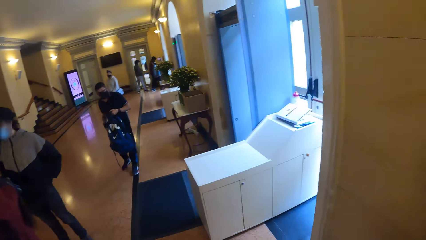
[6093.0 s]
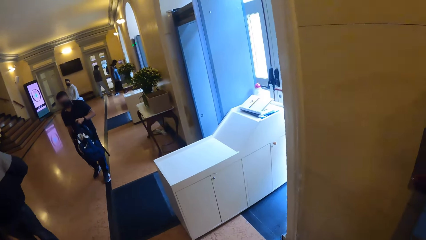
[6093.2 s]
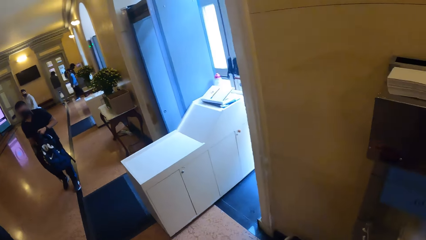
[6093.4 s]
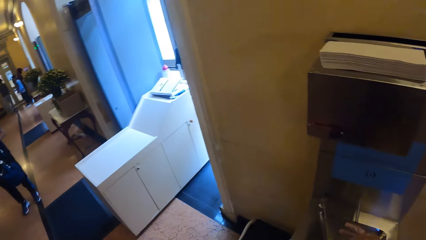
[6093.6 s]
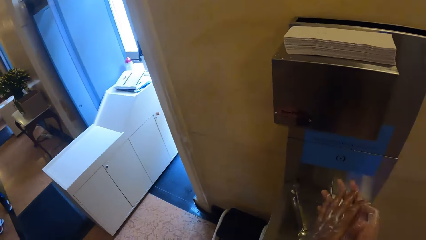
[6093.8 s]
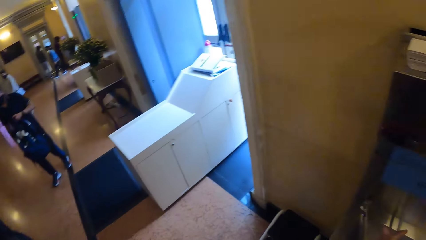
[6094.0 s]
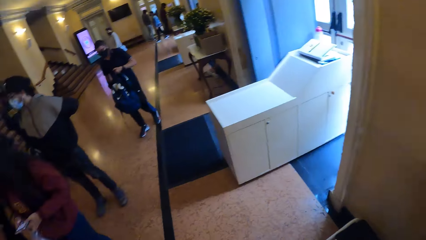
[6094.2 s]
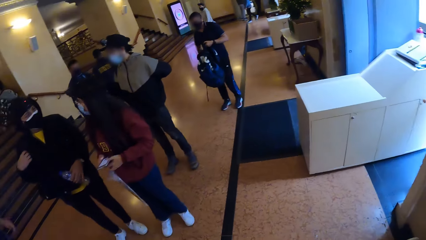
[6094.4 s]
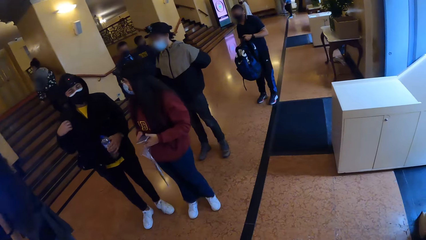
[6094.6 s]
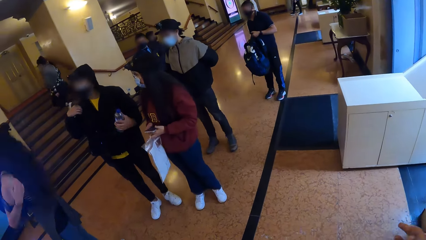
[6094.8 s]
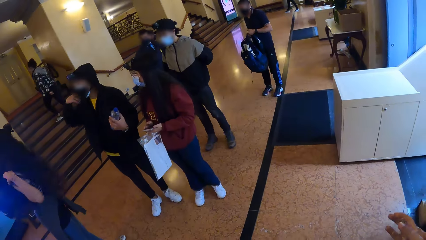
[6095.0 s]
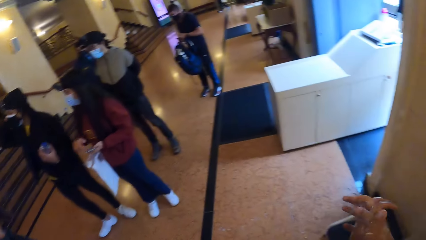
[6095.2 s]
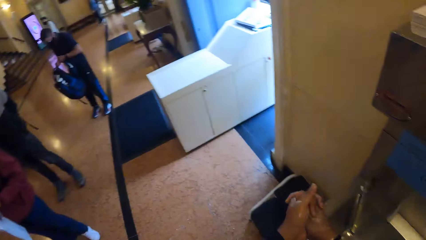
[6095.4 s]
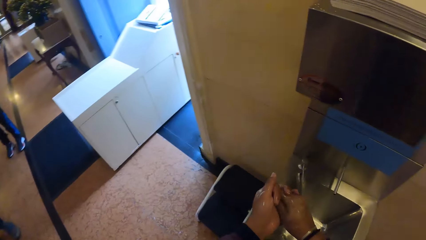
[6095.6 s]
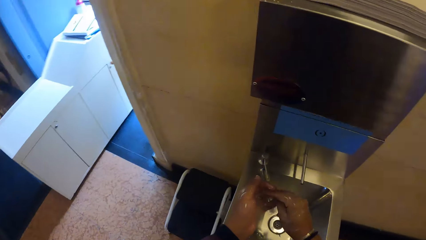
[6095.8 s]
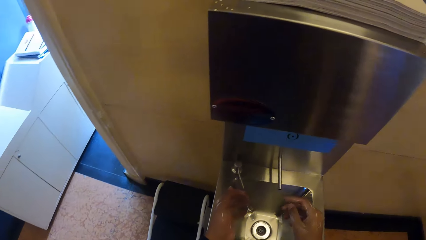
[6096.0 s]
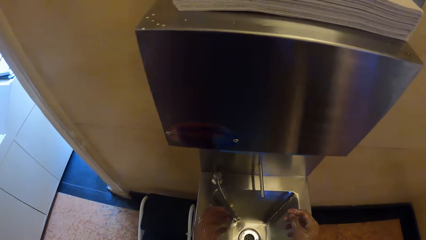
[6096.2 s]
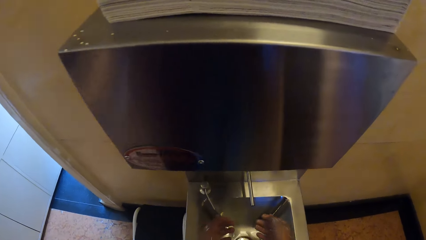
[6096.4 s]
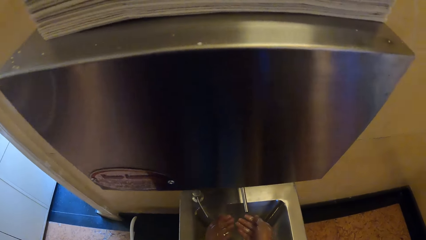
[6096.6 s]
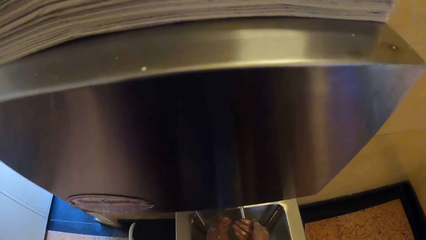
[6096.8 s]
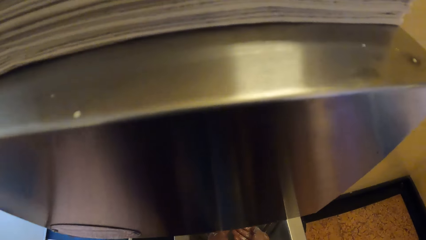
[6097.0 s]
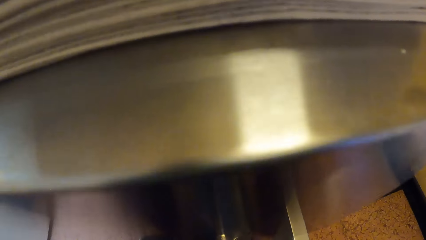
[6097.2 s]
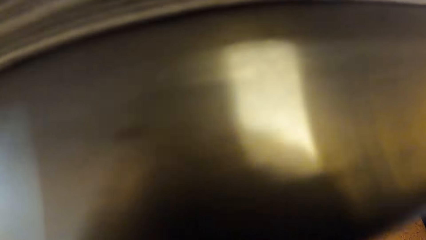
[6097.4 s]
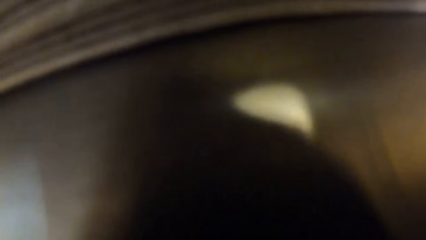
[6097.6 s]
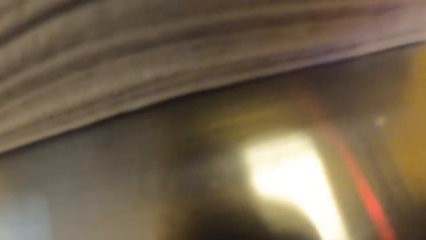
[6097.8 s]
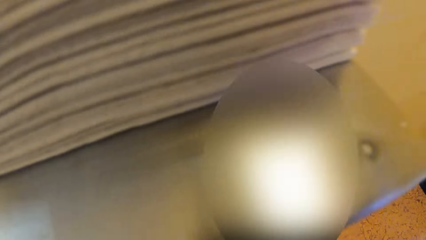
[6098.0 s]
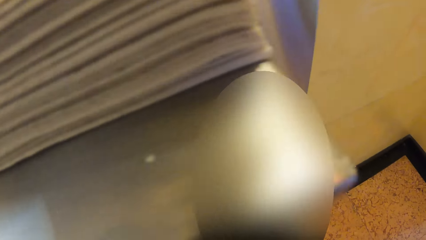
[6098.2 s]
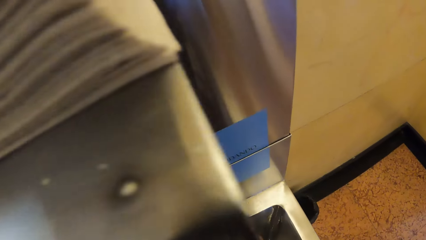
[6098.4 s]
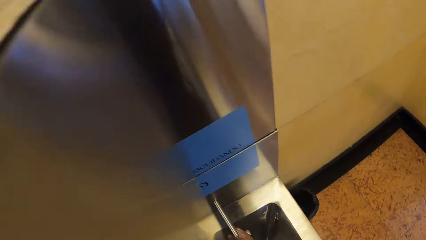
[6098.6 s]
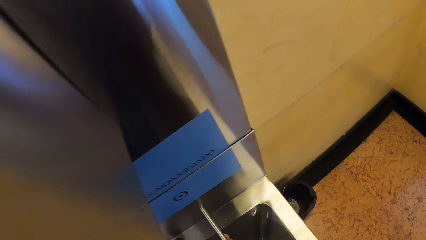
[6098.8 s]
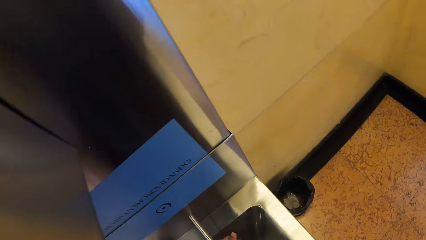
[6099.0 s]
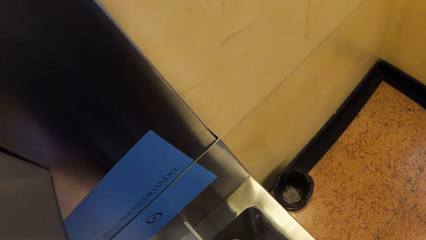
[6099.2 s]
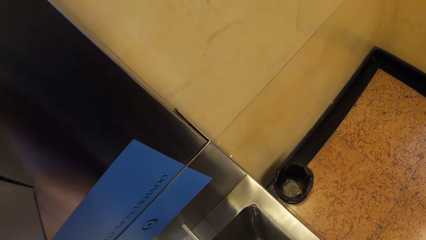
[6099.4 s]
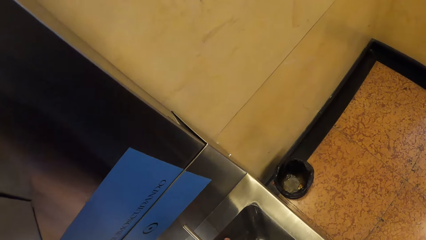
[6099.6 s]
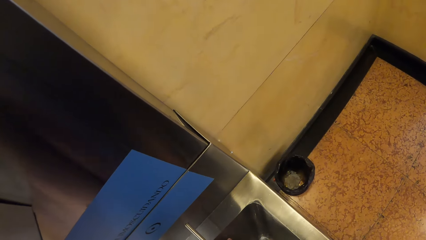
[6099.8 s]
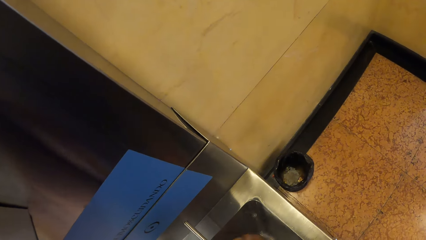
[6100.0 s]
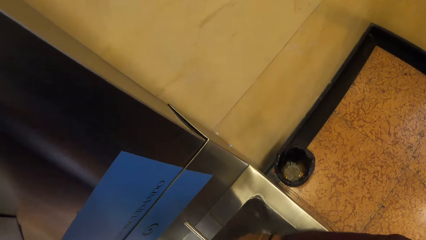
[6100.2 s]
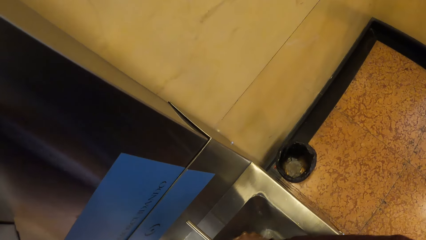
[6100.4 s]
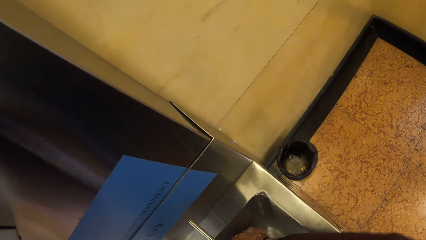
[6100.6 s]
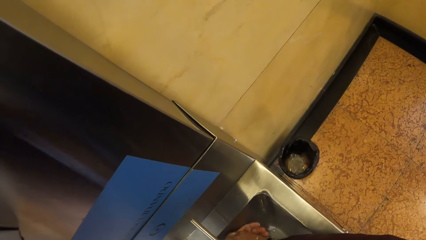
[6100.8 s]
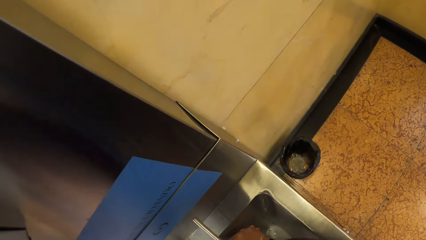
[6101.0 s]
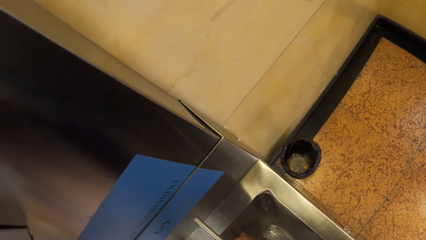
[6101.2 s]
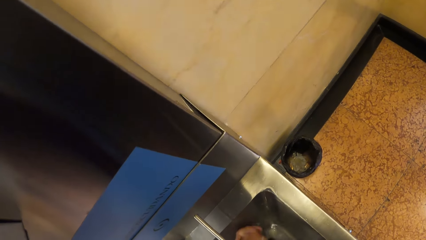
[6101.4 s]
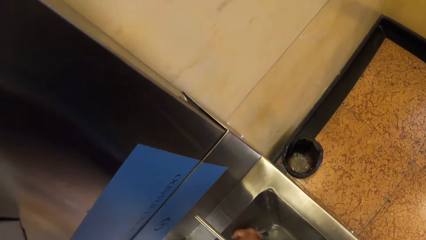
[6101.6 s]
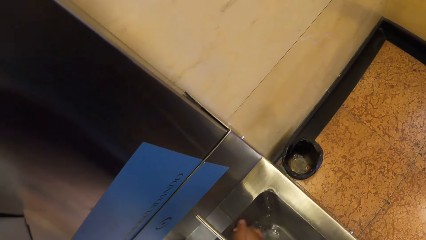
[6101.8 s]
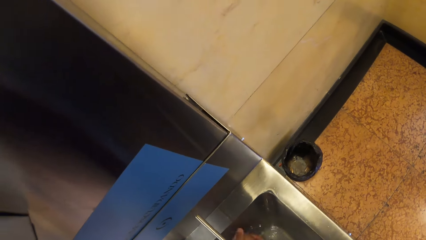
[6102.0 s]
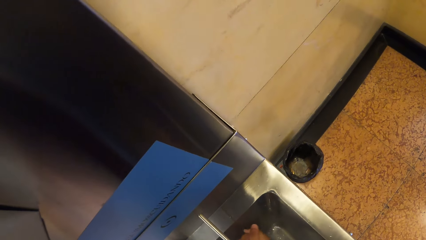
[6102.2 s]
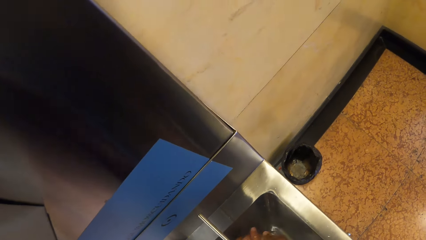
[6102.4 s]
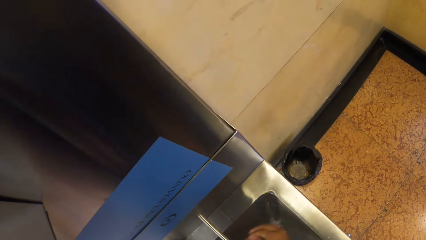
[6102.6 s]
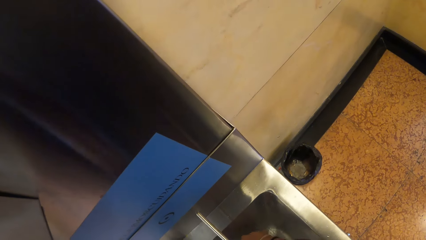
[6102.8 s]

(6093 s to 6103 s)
The camera wearer rubs her hands. She looks around the building area. She rinses her hands in the sink.

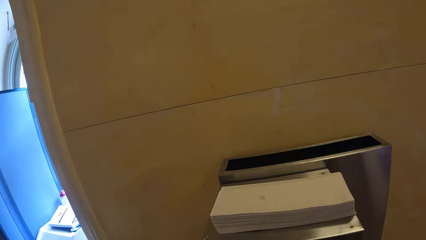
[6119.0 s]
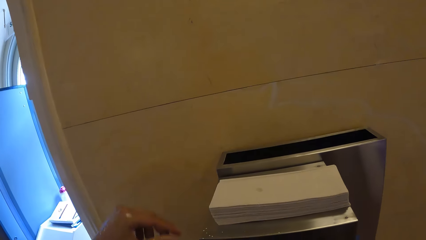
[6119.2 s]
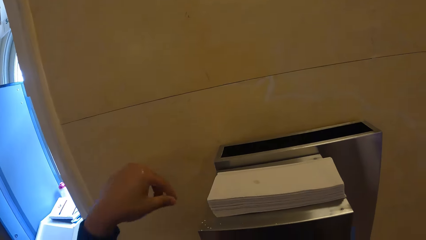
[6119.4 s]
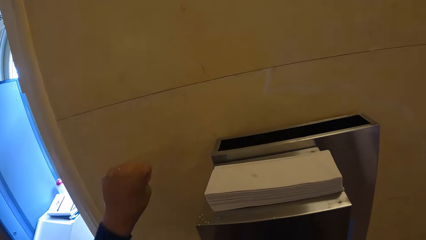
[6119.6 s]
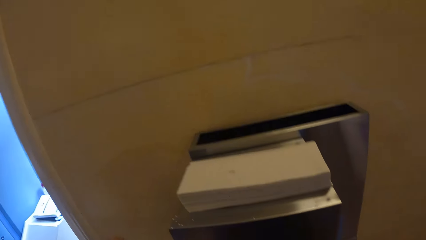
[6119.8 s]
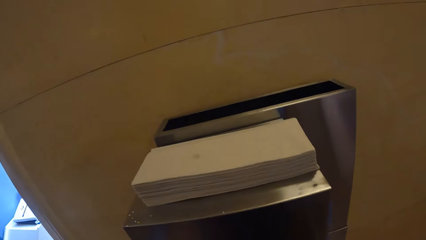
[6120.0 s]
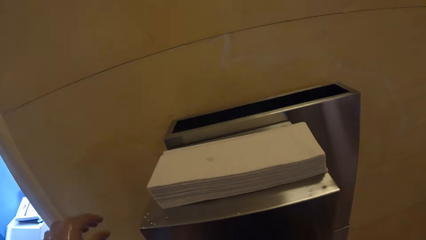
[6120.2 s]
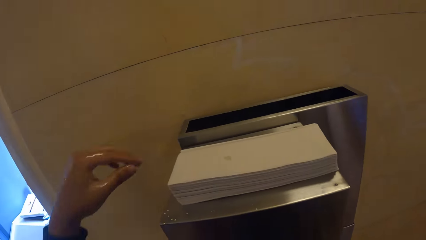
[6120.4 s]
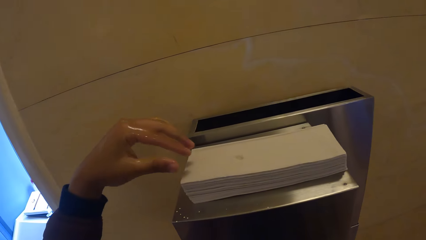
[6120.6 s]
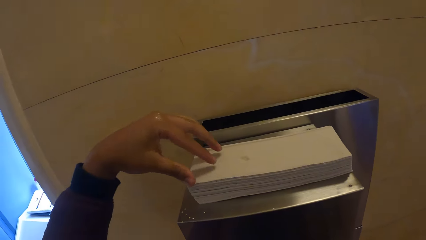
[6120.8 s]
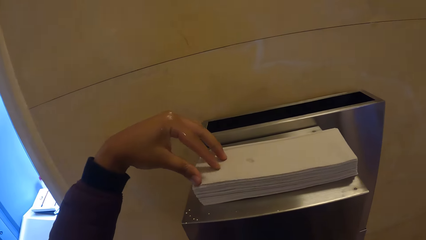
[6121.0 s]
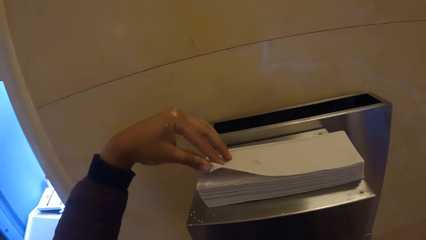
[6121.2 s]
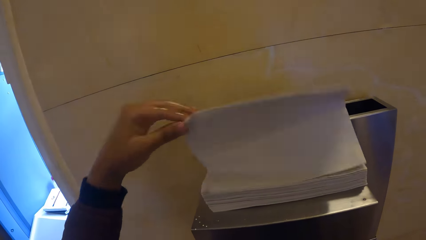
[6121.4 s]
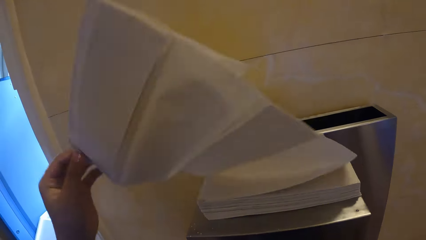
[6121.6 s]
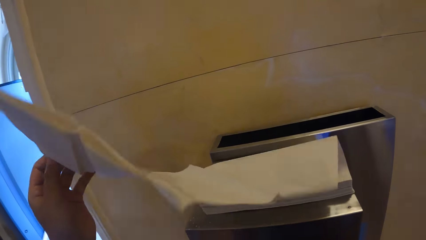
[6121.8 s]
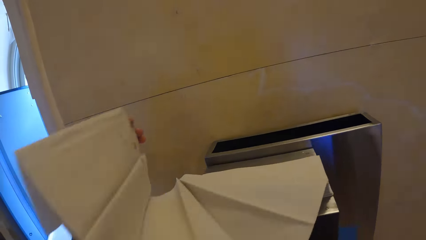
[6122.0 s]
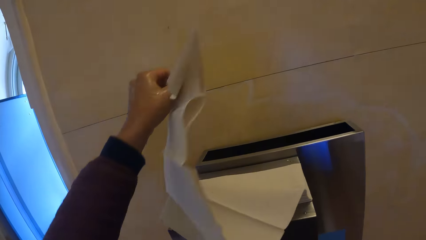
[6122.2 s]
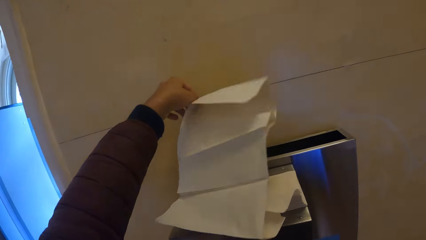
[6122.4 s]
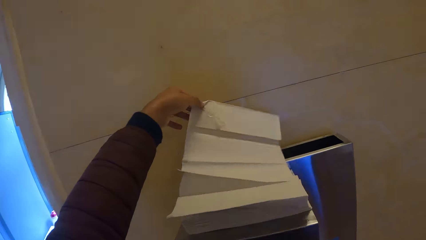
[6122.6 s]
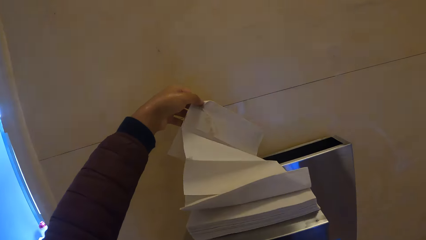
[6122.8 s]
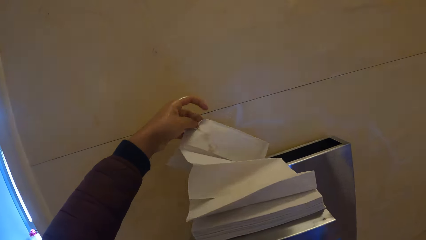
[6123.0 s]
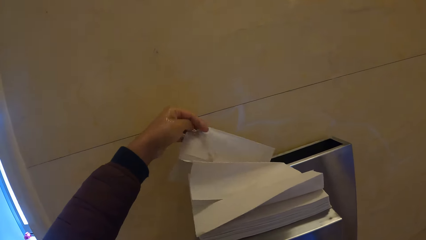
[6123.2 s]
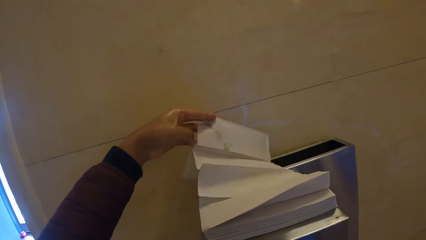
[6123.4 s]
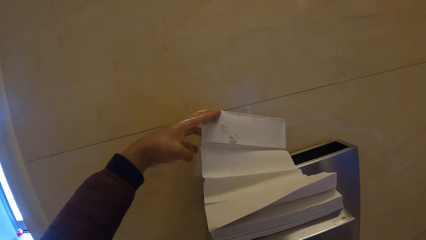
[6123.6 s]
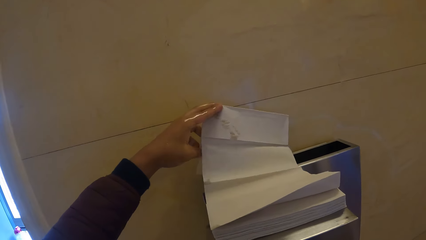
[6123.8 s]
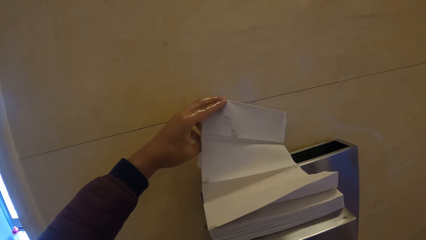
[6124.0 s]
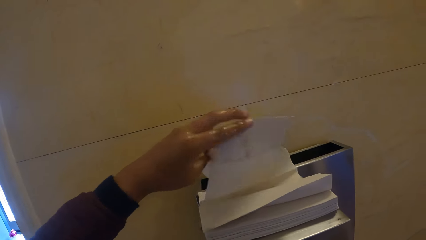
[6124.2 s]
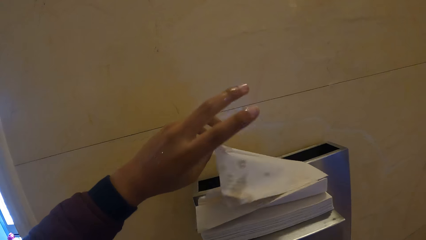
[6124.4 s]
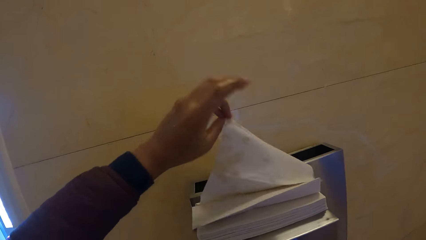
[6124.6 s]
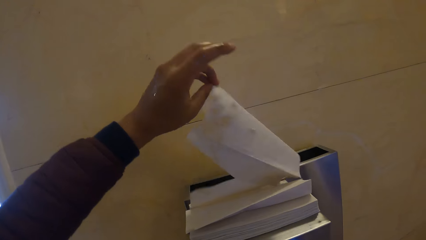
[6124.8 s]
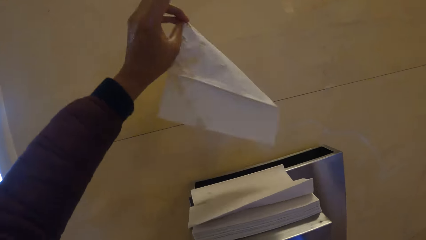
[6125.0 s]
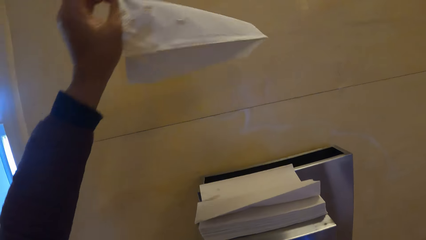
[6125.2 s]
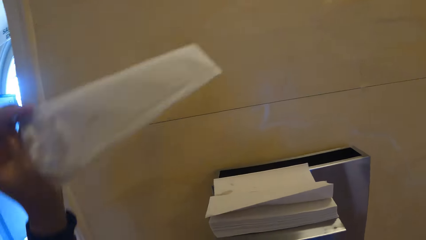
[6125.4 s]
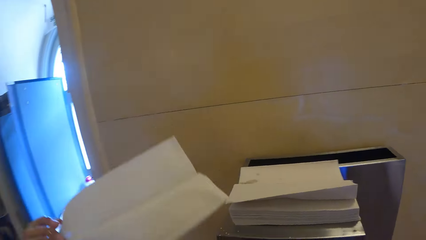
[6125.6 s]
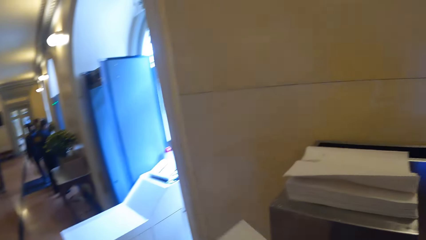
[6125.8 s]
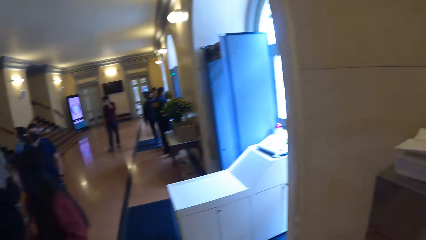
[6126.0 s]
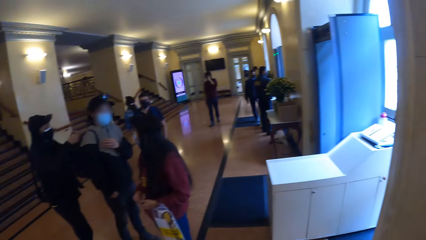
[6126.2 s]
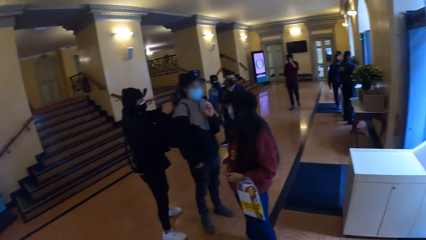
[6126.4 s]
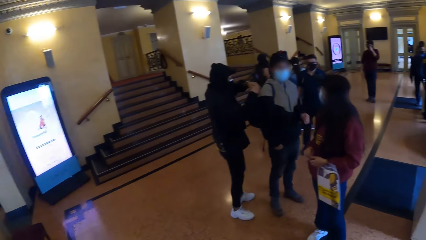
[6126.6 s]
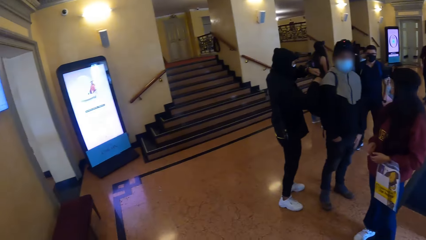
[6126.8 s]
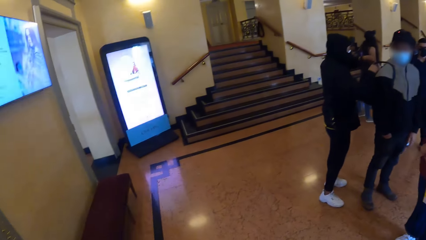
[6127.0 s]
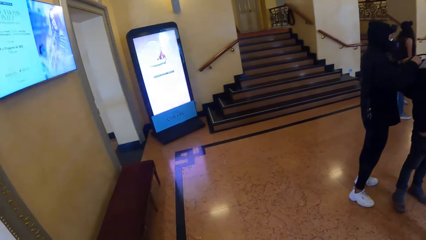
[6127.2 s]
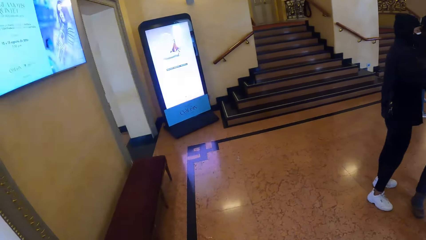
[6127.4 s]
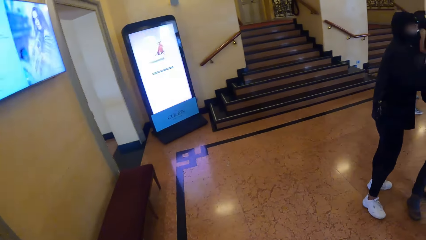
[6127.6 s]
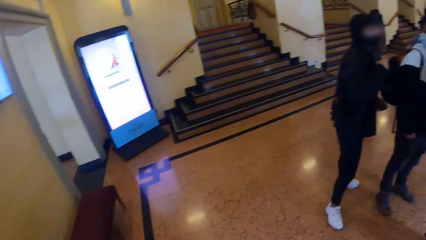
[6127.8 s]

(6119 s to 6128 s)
The camera wearer picks up a serviette on the sink top. She wipes her hands with the serviette. She looks around the building area.
